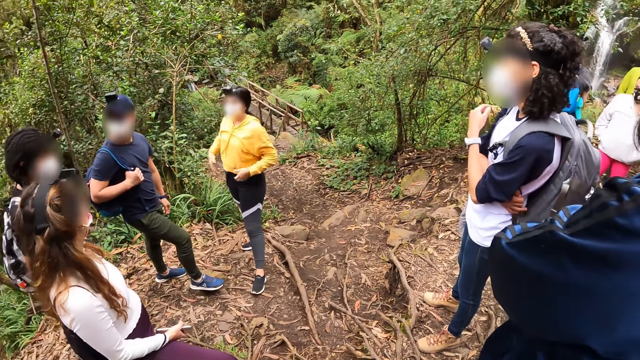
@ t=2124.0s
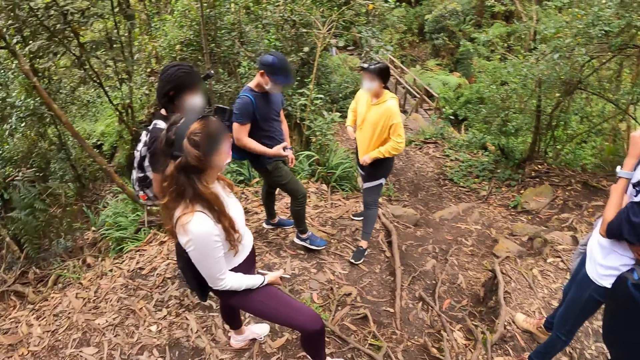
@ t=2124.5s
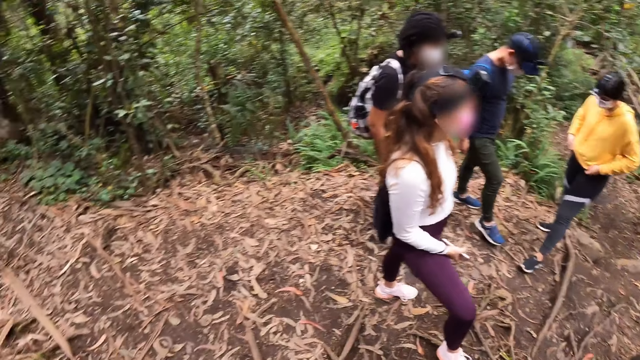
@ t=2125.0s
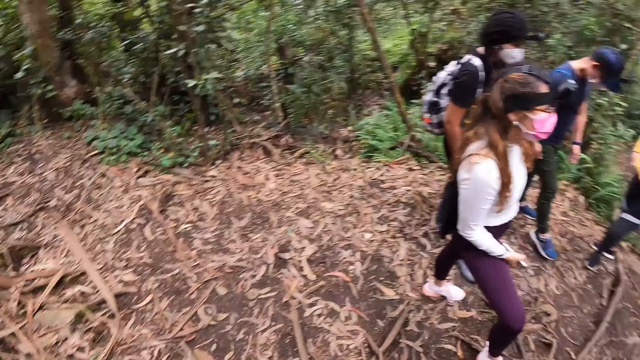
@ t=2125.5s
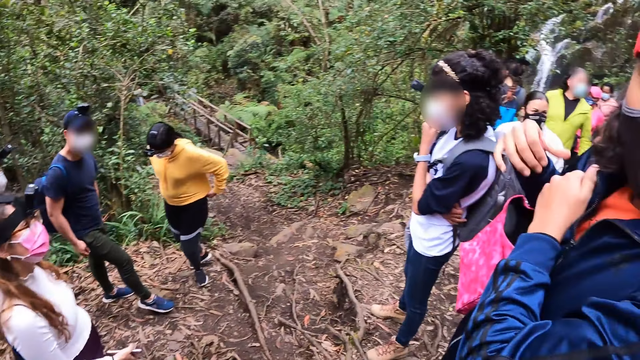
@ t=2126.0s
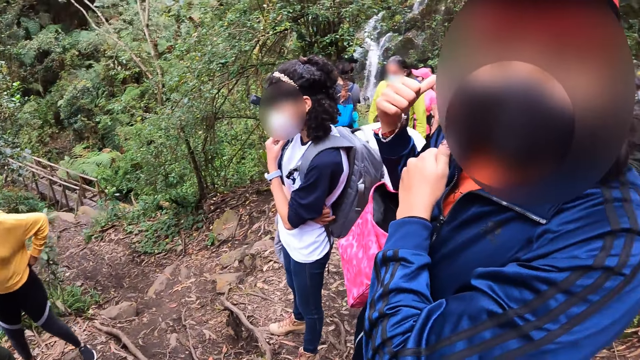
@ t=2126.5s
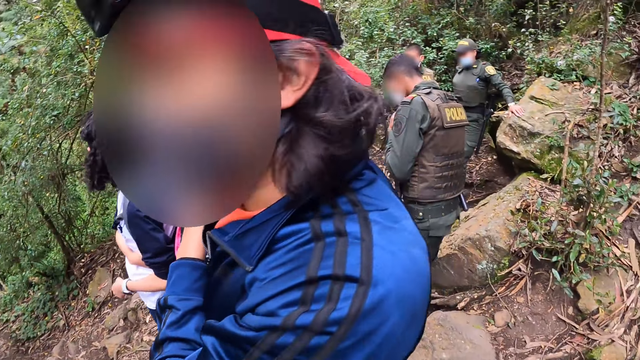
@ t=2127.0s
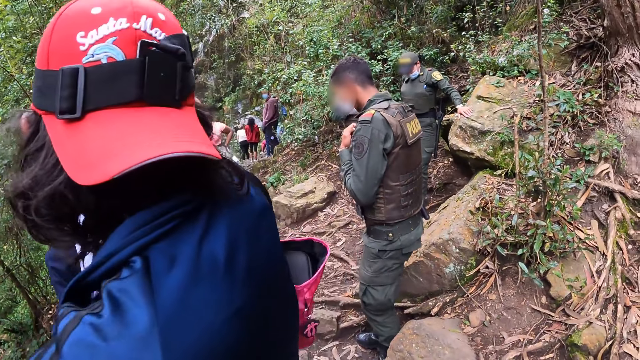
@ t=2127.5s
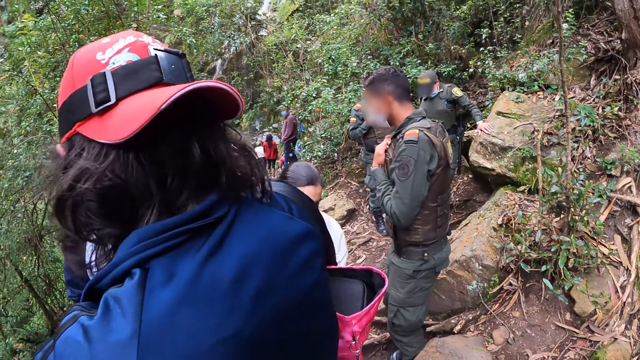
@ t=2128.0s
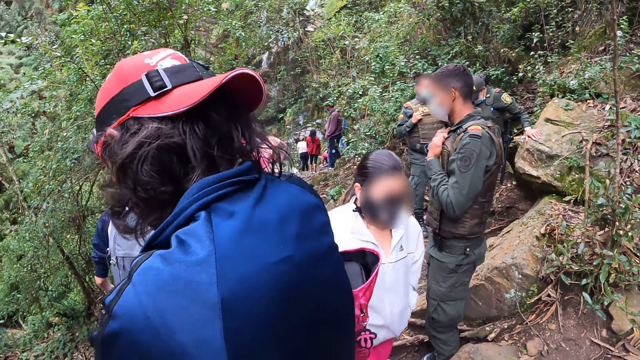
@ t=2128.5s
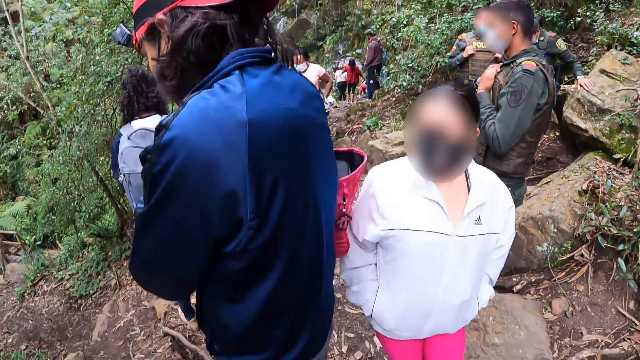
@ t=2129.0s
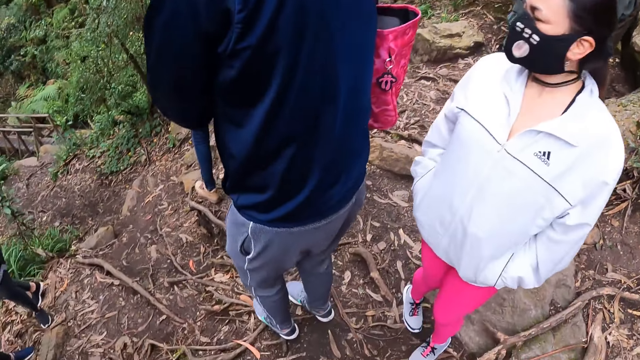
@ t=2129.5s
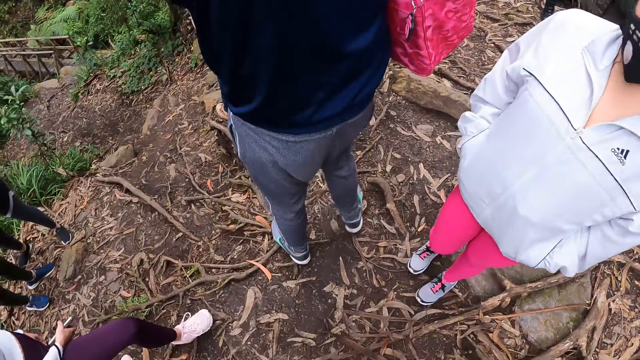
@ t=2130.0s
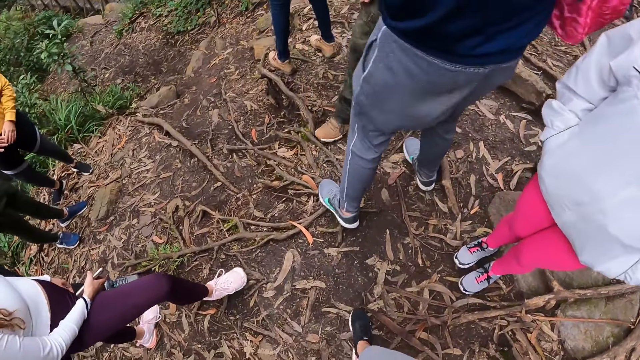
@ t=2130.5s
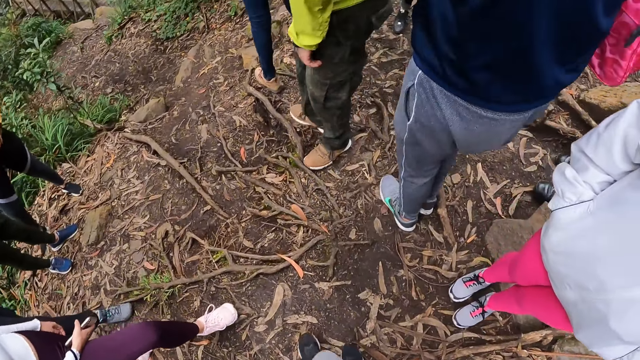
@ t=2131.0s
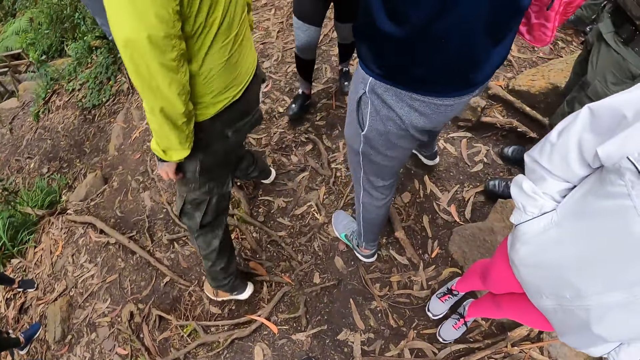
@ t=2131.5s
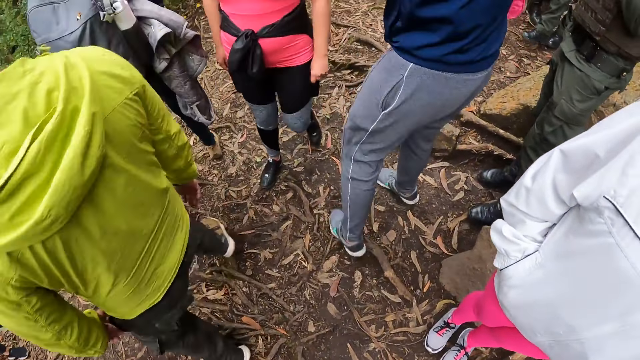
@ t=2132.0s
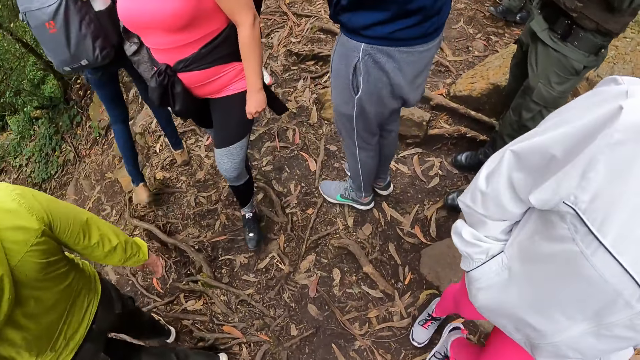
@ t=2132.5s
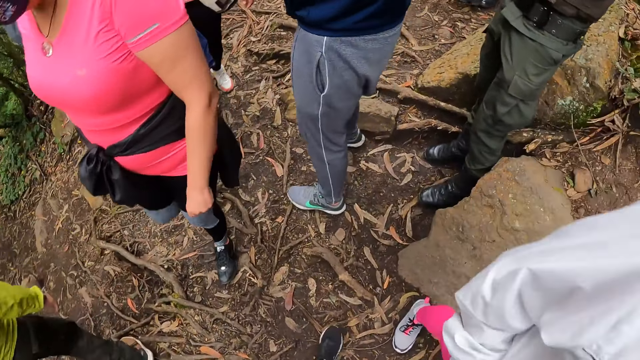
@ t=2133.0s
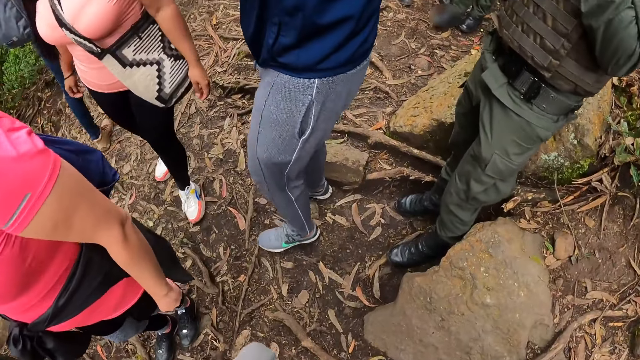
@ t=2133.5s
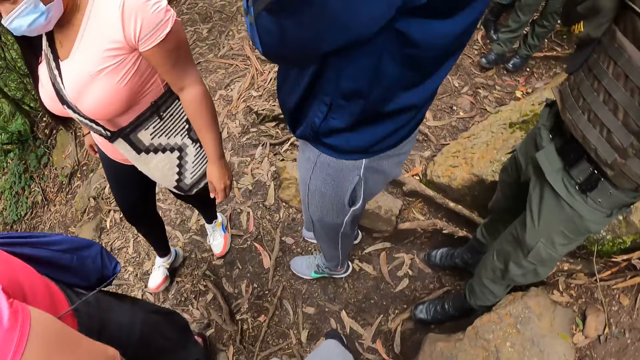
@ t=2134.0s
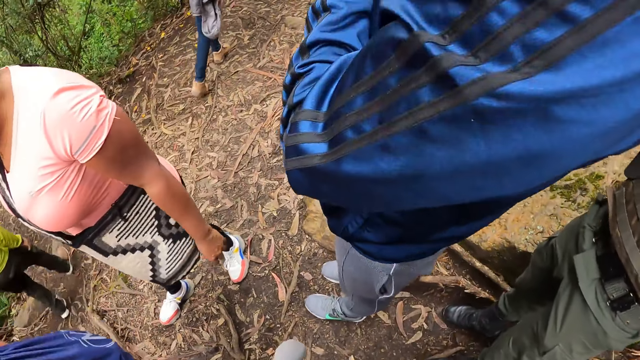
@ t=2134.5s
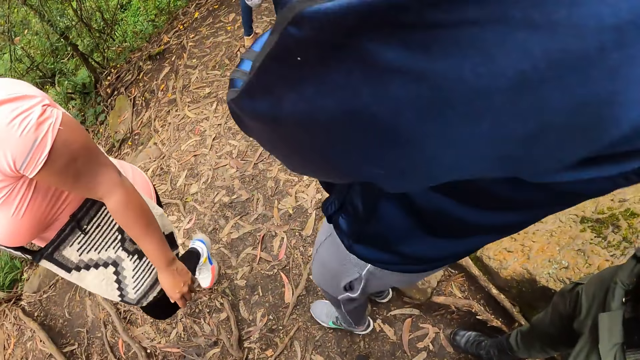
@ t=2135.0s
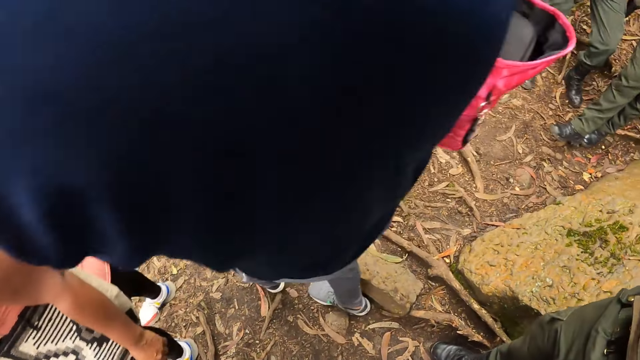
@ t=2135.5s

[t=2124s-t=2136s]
A woman converses with the camera wearer. The camera wearer walks forward on a trail.

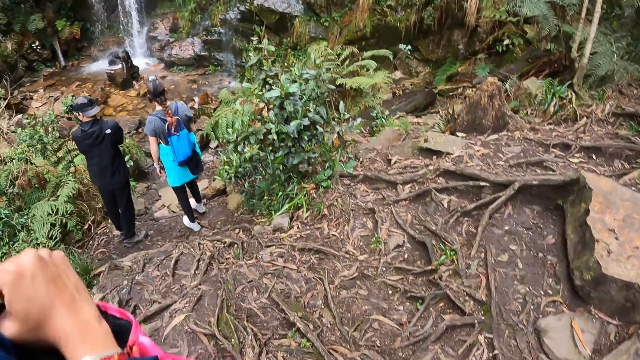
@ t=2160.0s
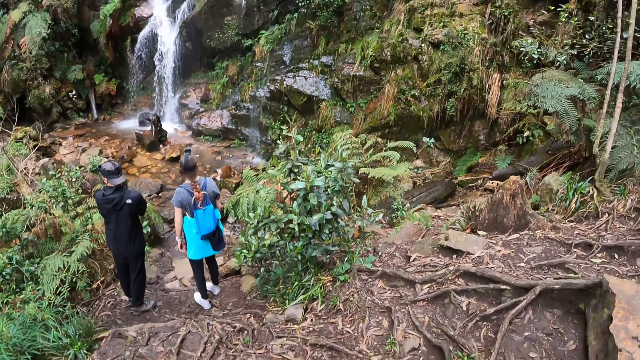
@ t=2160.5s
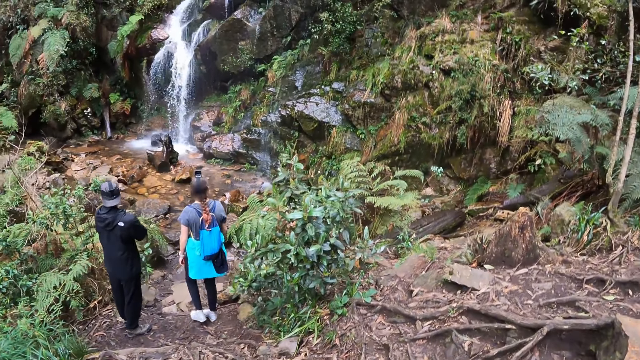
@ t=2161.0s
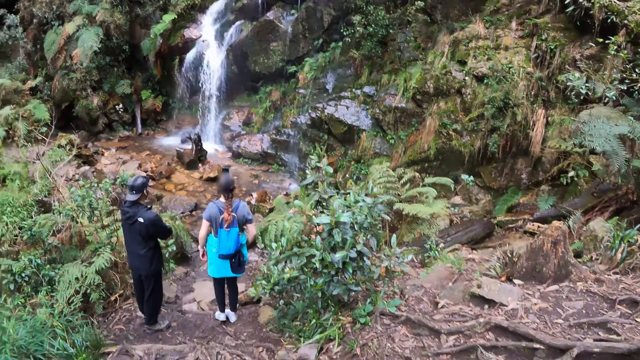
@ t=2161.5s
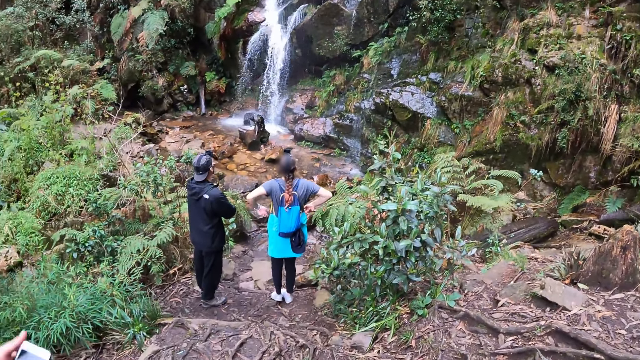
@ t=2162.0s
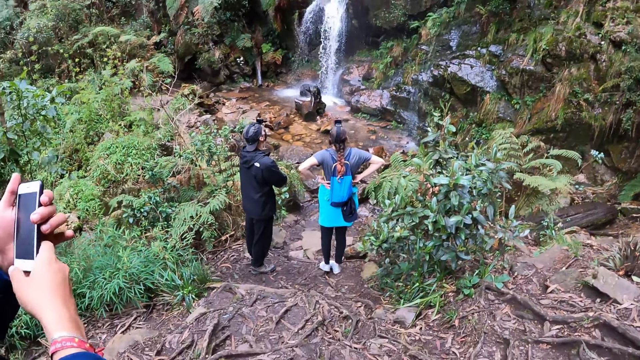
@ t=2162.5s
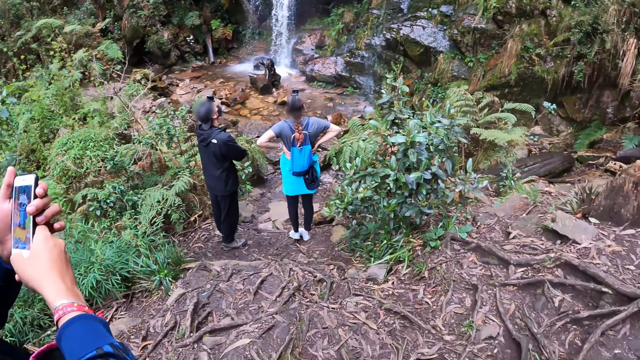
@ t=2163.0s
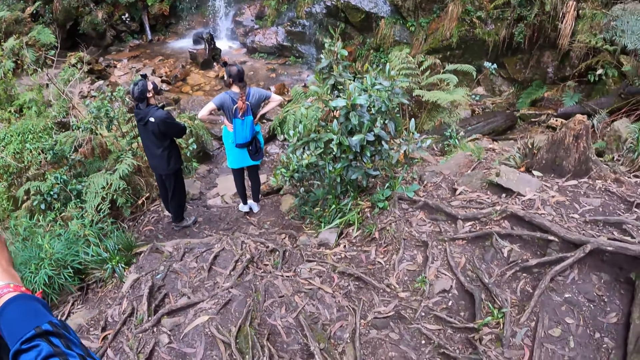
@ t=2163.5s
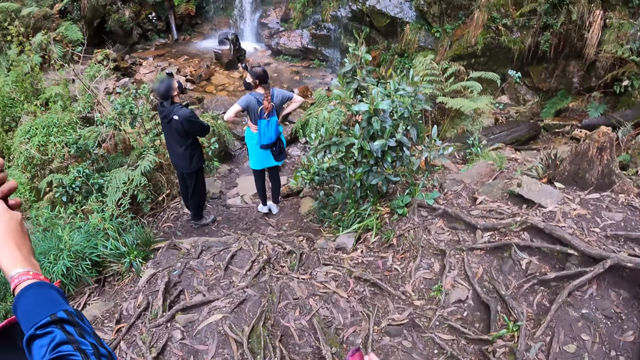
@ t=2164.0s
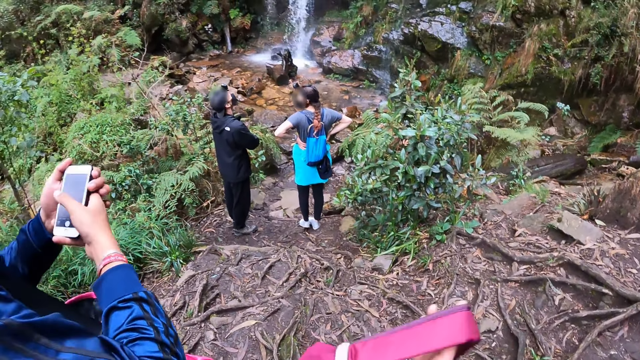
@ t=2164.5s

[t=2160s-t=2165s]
A woman operates a phone in her left hand with her right hand.

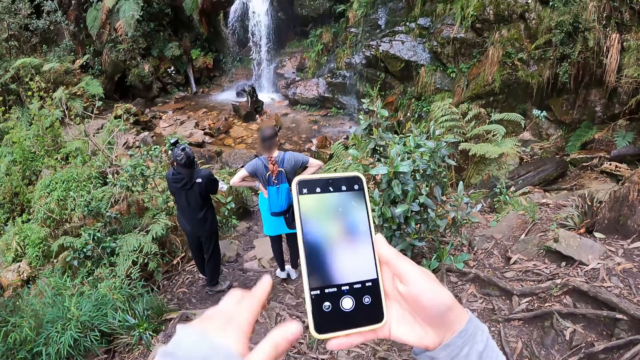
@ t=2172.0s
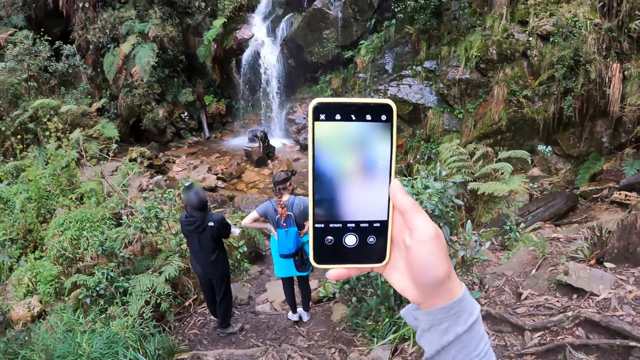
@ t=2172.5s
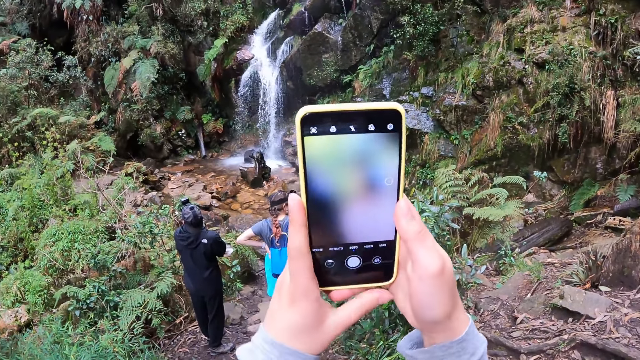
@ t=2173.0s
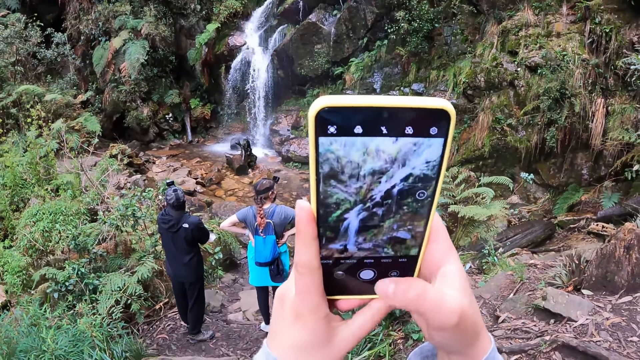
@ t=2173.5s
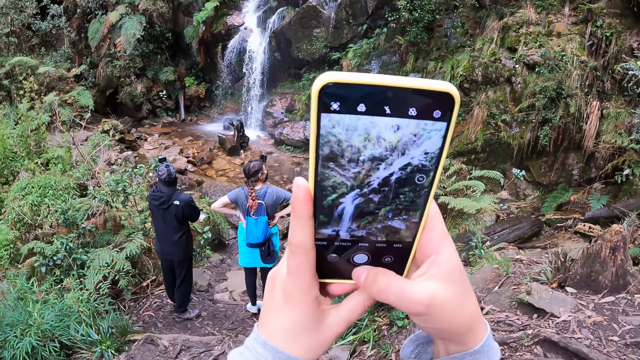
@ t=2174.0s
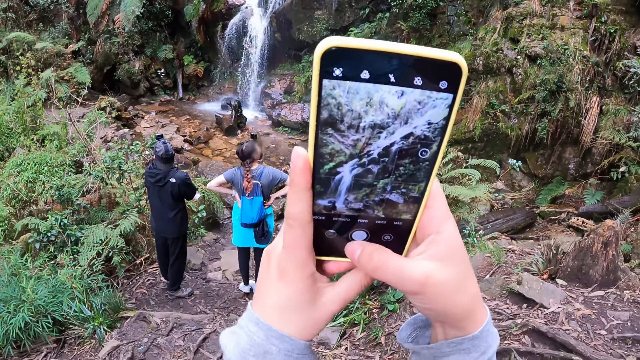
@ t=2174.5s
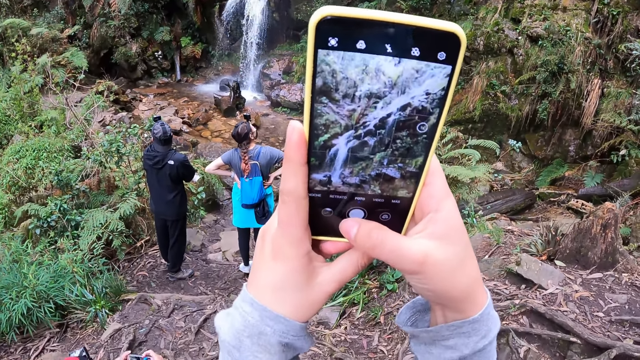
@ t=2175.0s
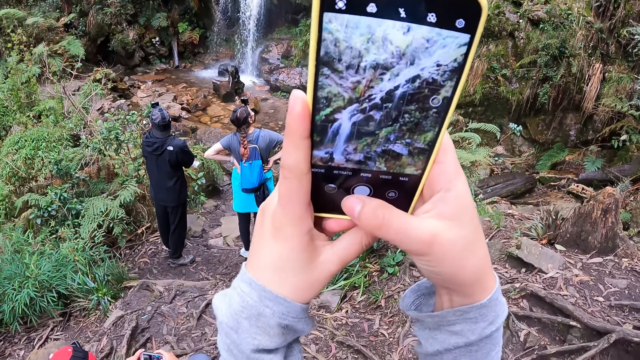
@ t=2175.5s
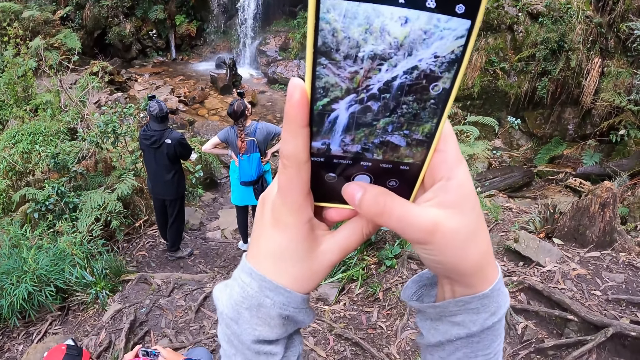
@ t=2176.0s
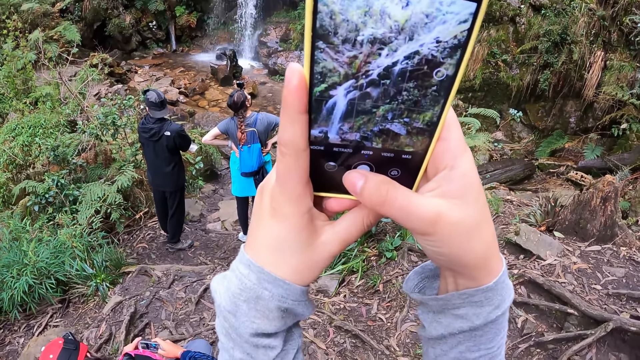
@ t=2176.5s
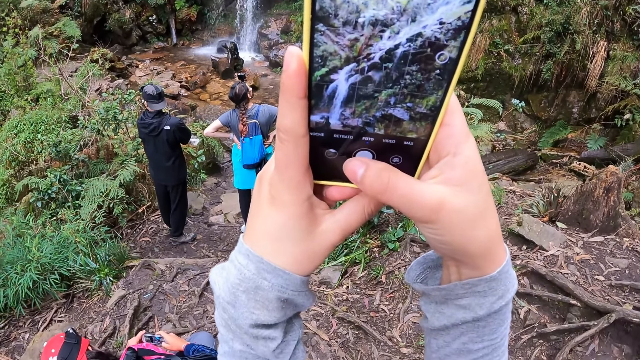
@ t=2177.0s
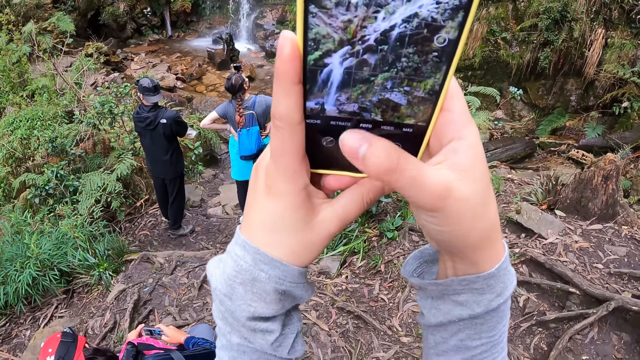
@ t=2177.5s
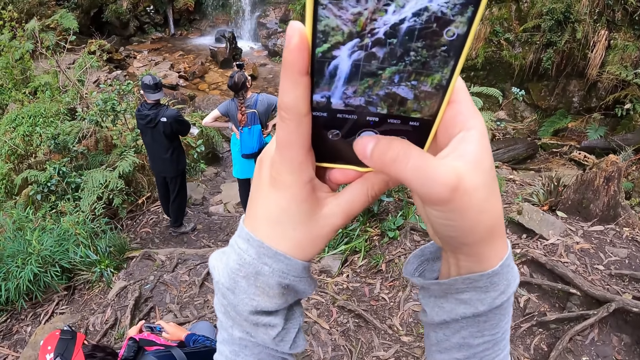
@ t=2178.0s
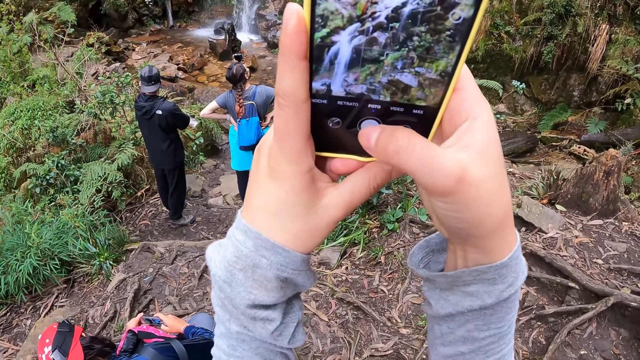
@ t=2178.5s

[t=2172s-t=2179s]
The camera wearer operates a phone in her hand with both hands. She takes photos of the fall with her phone with both hands.
